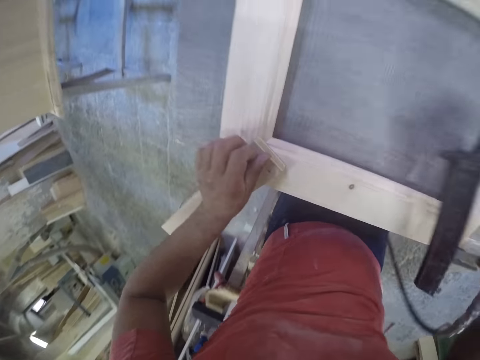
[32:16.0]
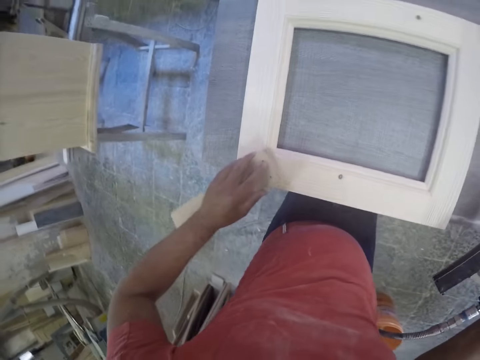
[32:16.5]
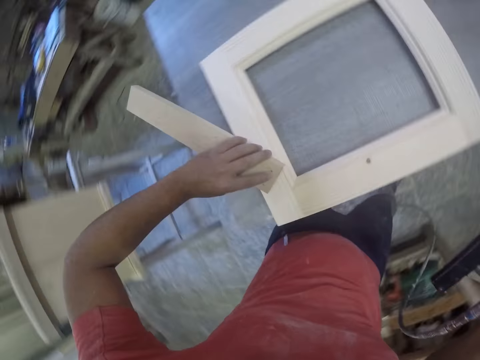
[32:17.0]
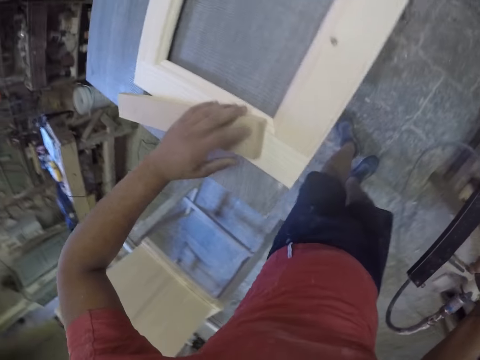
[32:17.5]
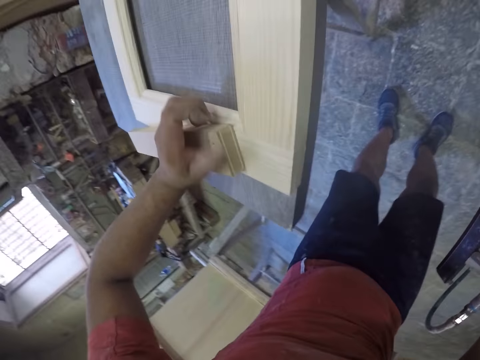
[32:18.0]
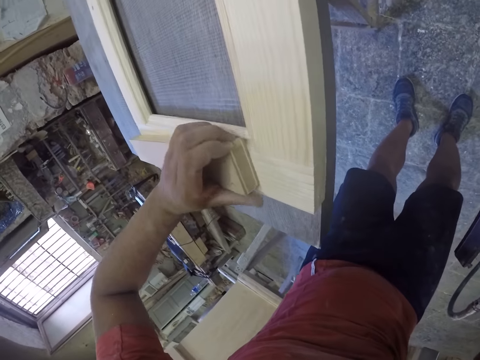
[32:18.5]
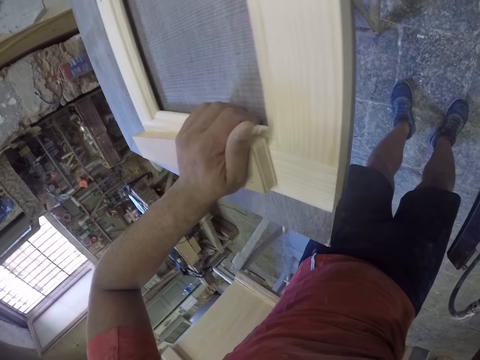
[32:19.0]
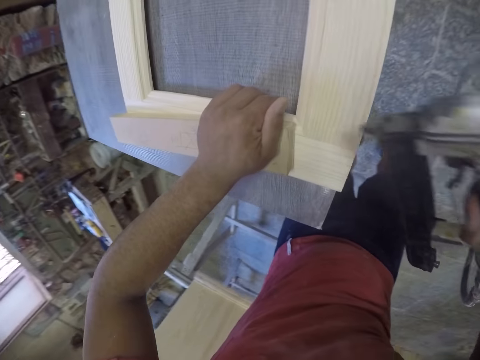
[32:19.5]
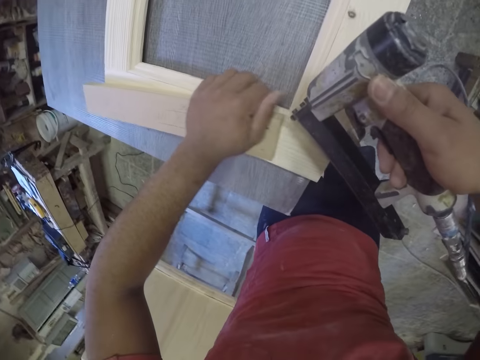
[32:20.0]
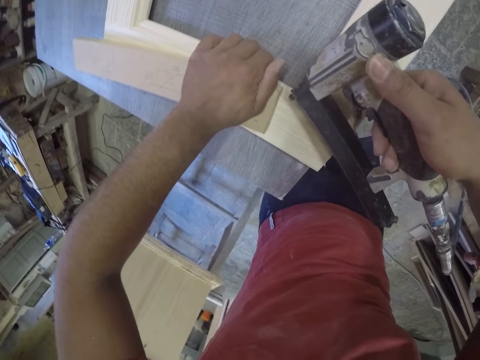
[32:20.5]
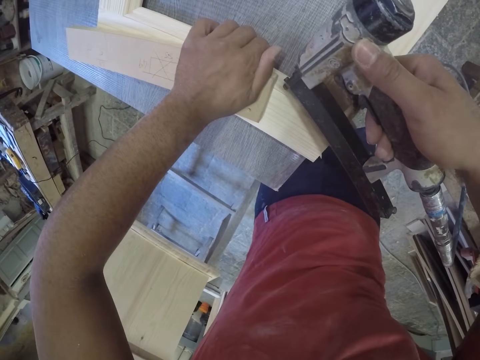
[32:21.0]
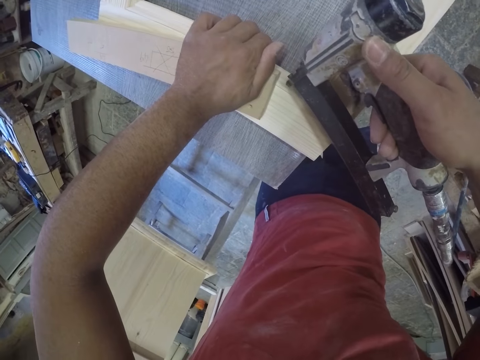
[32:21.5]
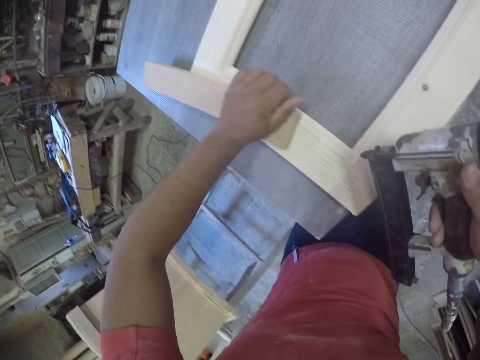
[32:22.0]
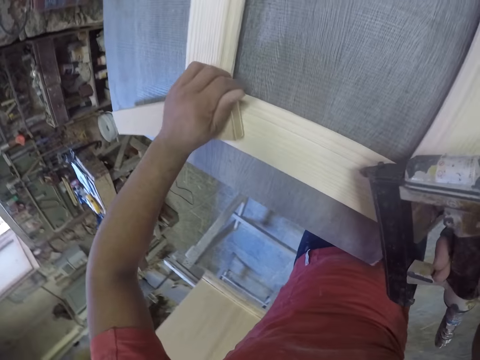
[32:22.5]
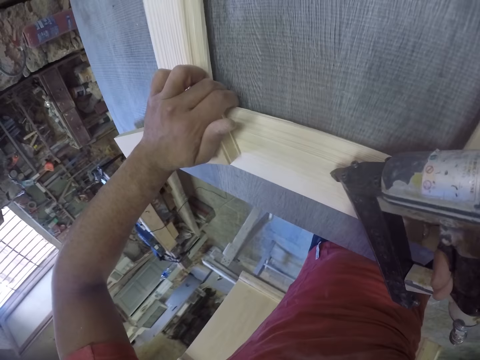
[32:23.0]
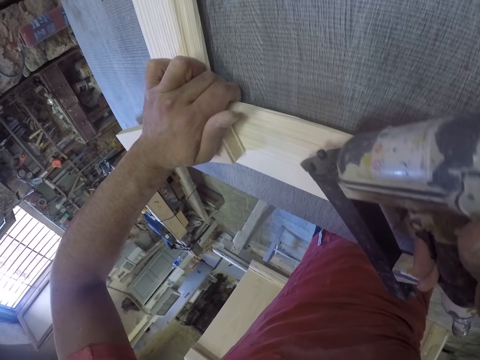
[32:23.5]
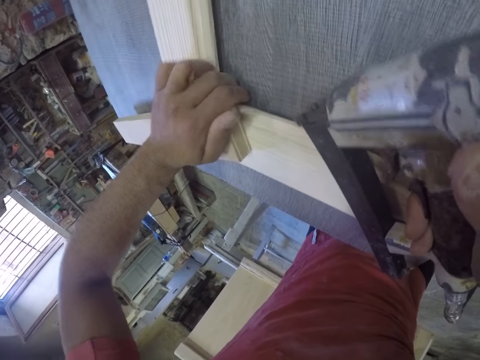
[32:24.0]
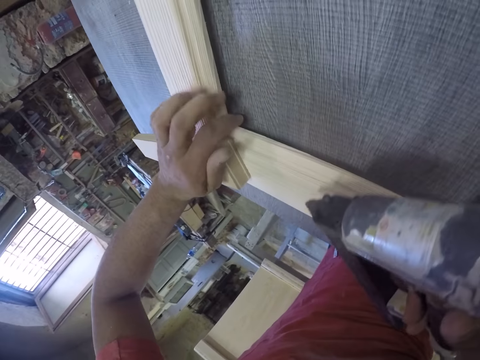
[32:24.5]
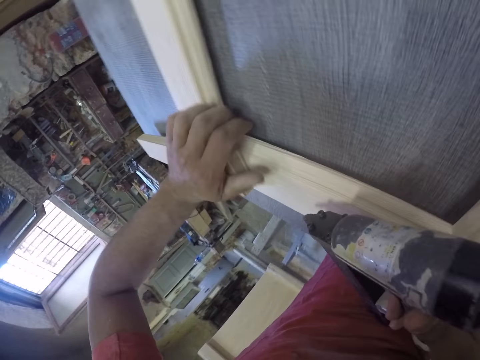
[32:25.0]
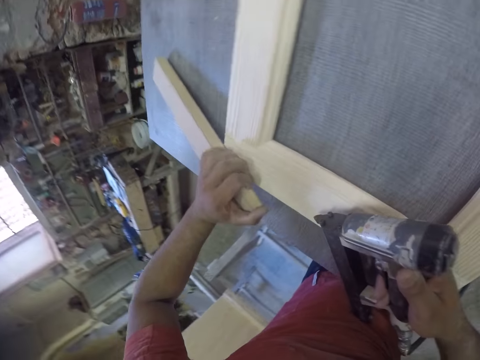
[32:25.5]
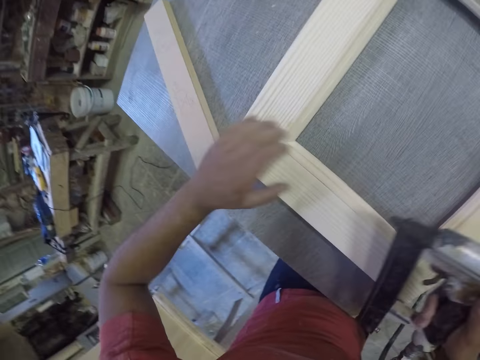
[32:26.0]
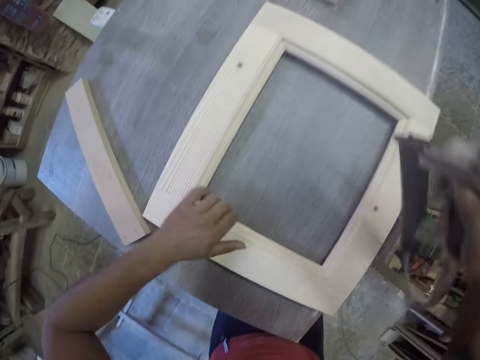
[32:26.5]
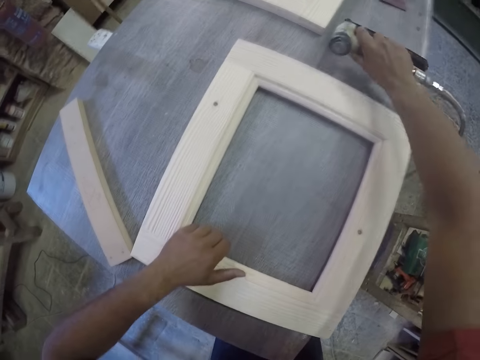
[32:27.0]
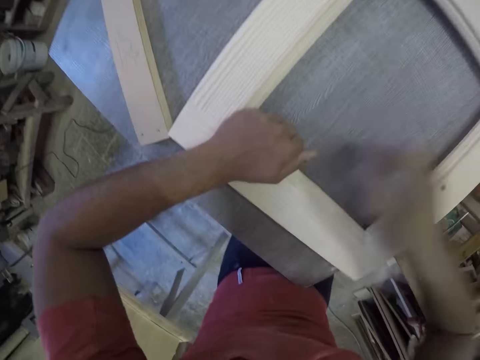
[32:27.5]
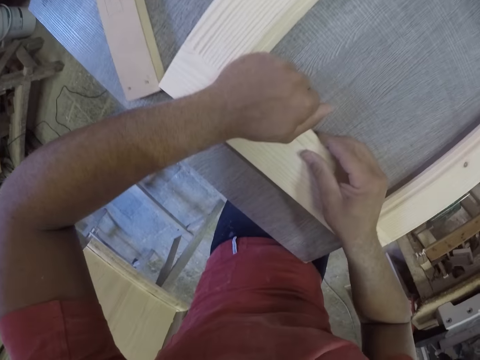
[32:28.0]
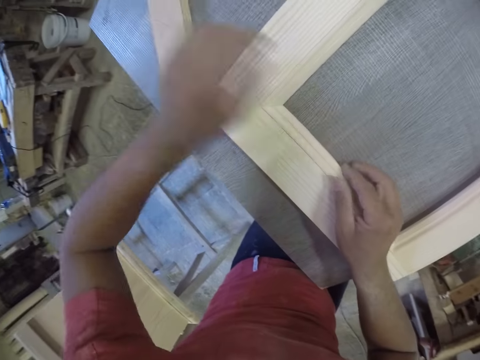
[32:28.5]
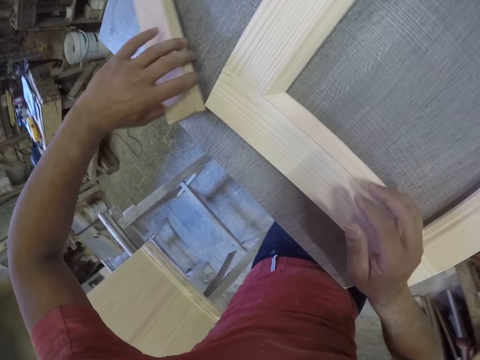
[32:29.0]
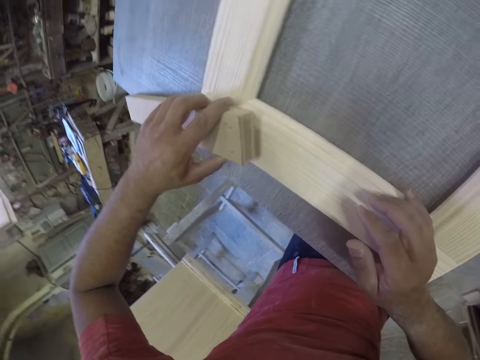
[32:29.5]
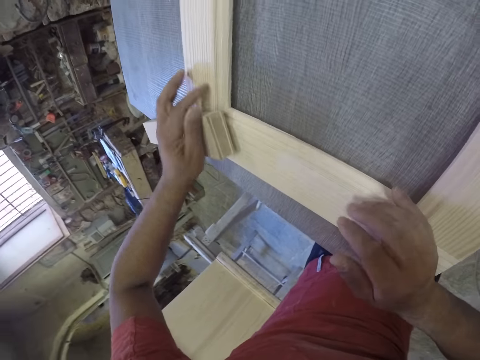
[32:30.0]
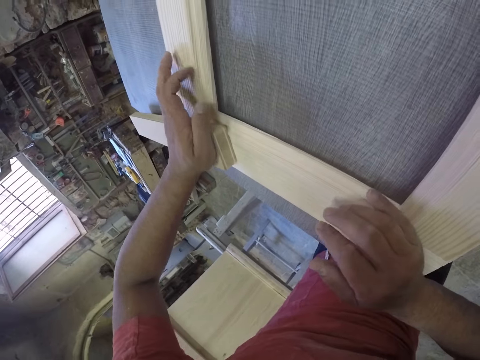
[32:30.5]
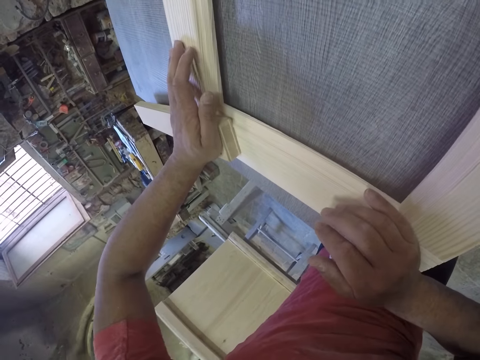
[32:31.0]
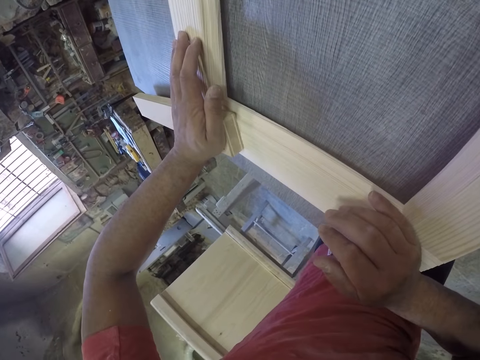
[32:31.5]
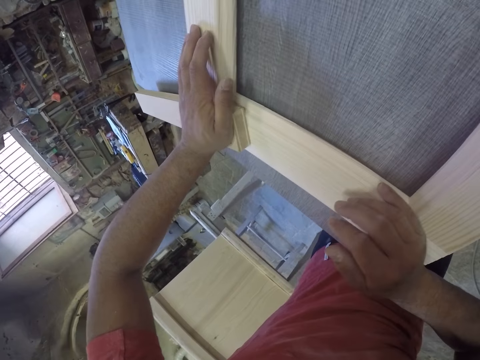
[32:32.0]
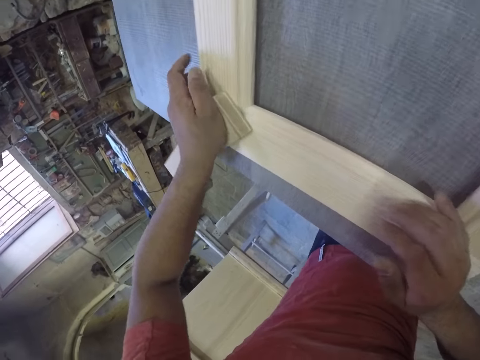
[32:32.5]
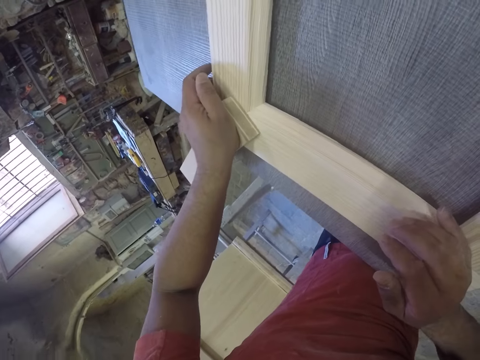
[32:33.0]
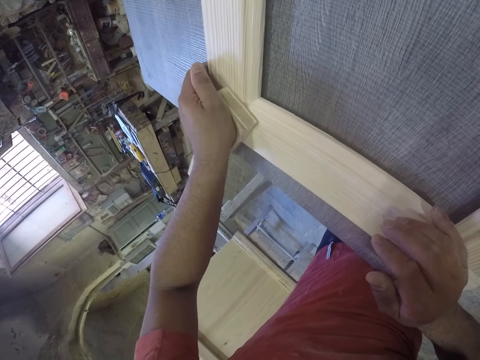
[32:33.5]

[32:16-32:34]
The camera wearer presses the frame with the wood. They pin the frame. They press the frame with the wood. They drop the wood. They drop the staple gun. They hold the frame. They pick up a piece of wood. They press the frame with the wood.

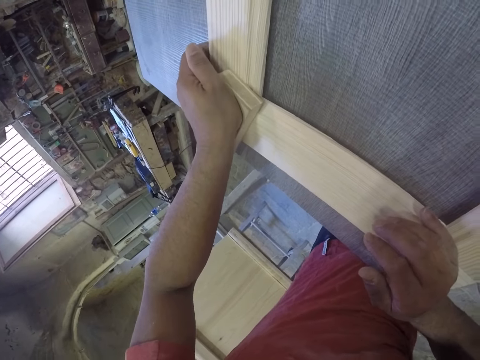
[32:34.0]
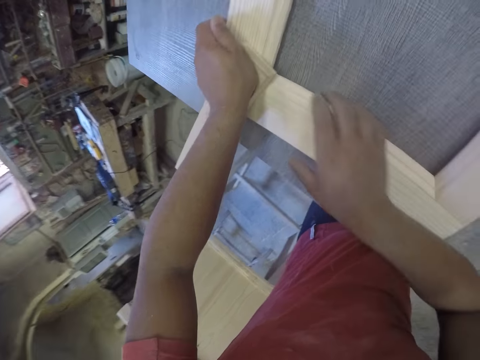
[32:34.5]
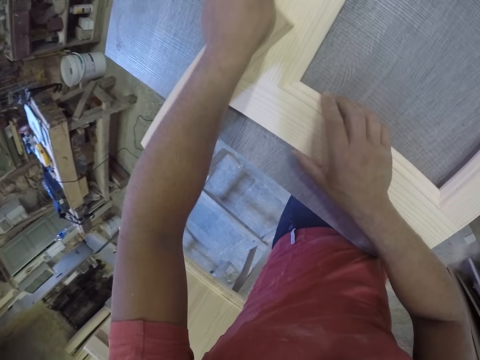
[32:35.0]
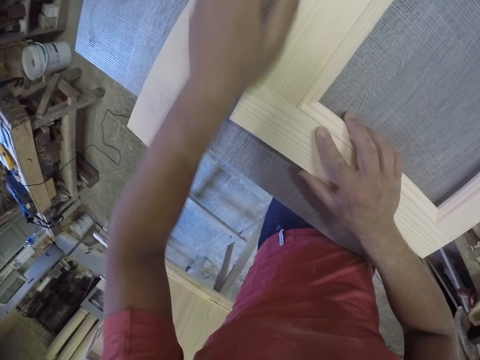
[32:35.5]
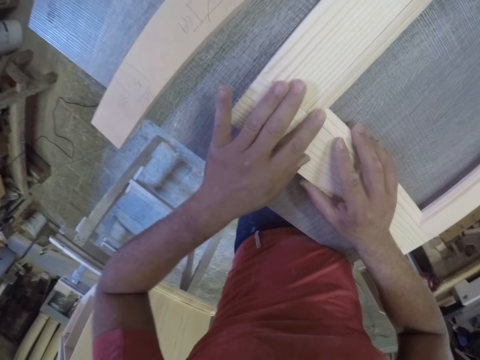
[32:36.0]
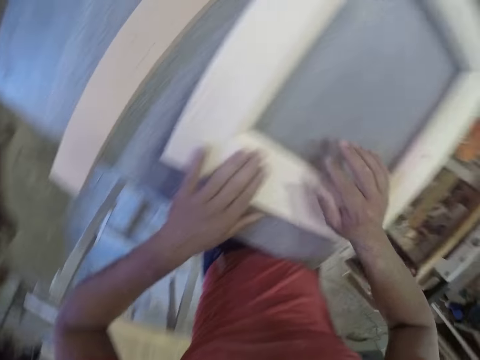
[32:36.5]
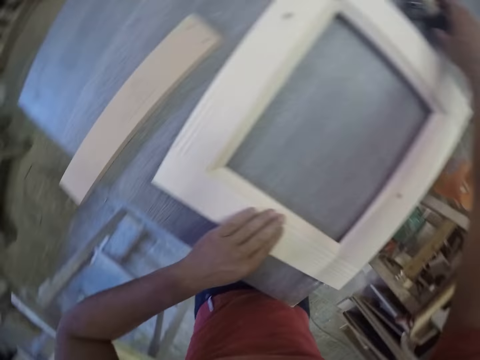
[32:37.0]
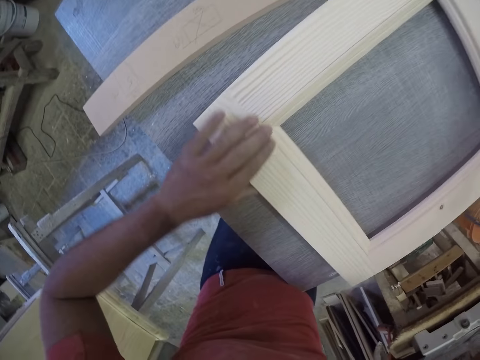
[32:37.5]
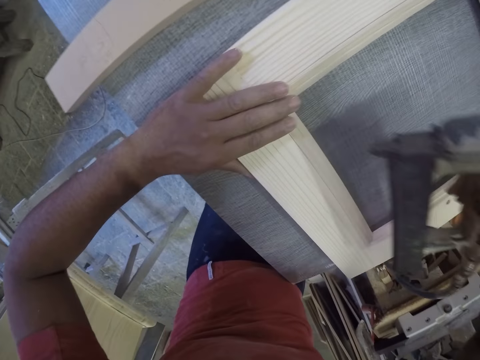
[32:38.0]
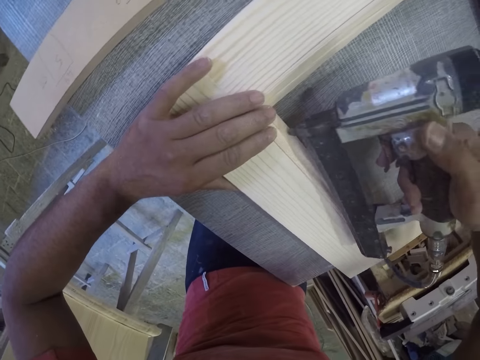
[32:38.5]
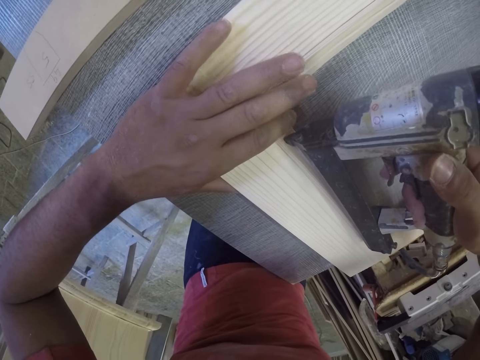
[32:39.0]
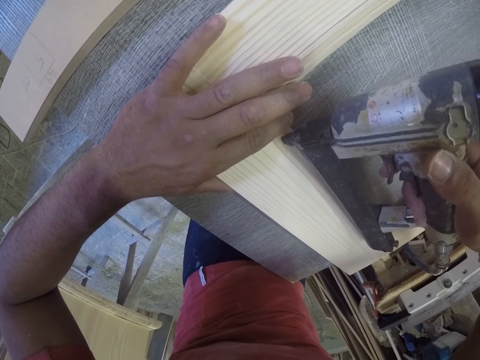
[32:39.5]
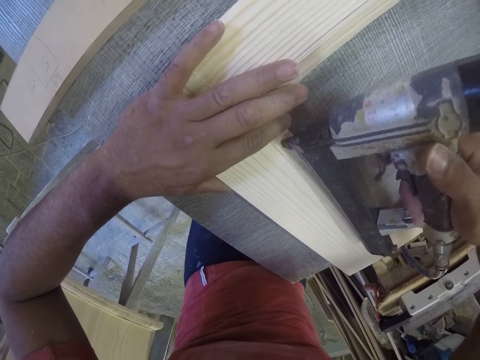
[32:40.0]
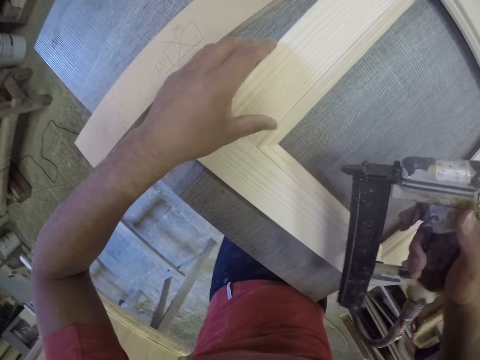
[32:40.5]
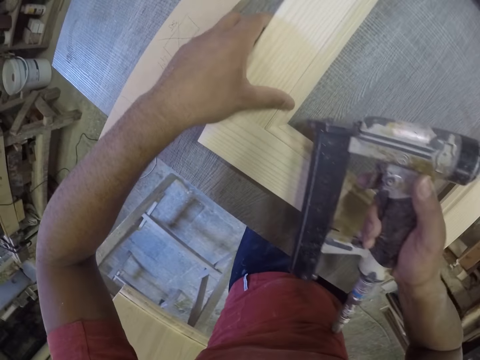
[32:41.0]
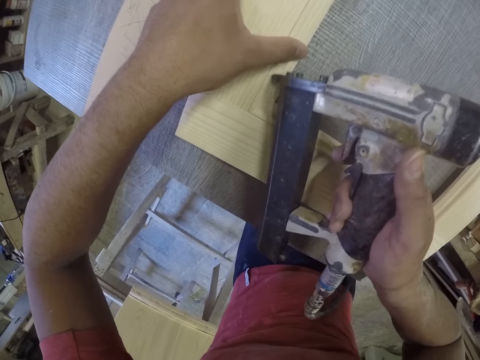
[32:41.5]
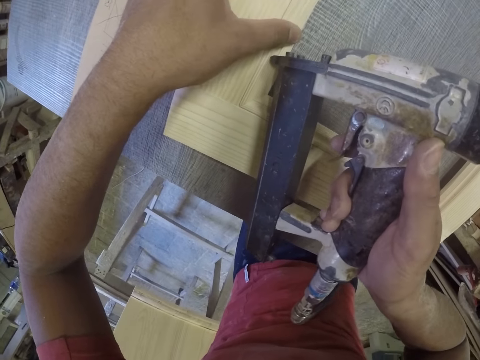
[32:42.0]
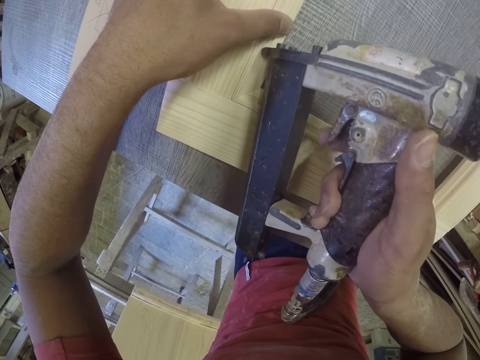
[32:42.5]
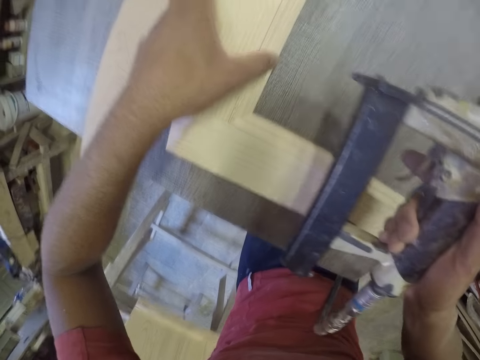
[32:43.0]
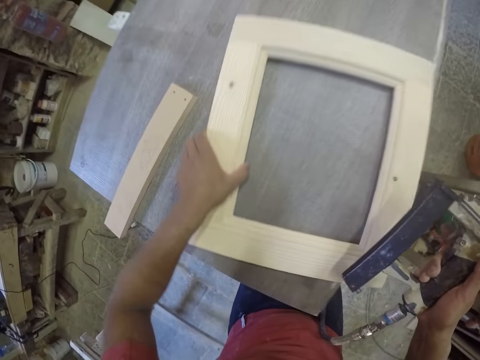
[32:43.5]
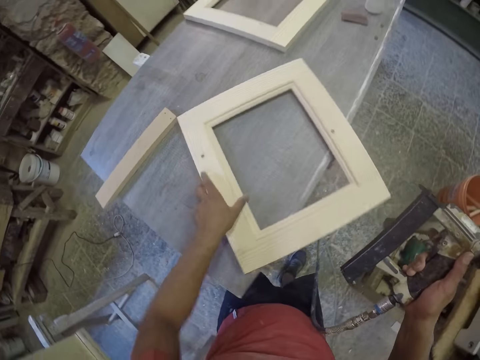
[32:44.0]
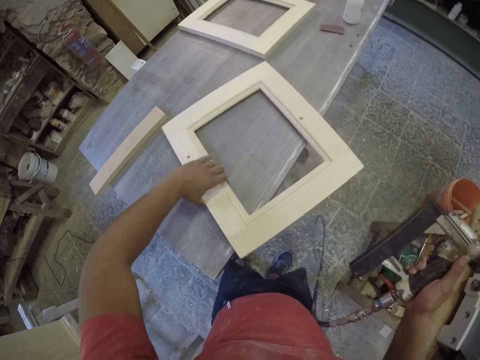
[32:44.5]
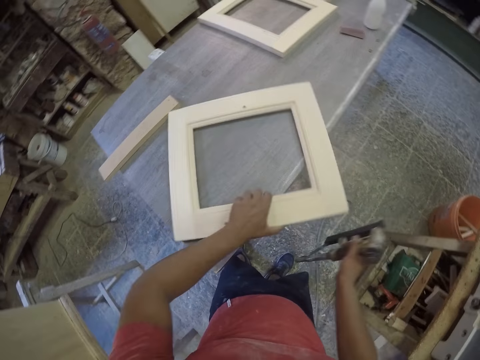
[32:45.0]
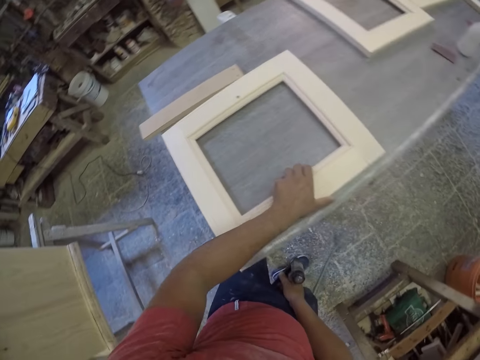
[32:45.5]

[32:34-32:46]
The camera wearer drops the wood. They pick up a staple gun. They drop the drill. They staple the frame. They staple the frame again. They turn the frame.
